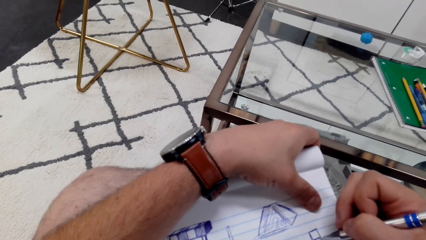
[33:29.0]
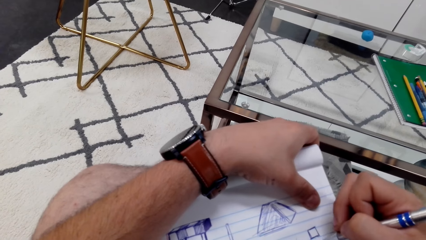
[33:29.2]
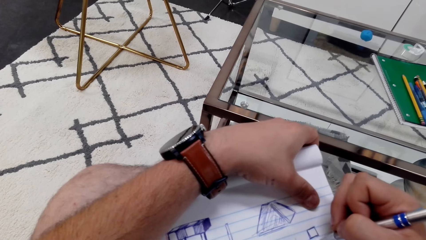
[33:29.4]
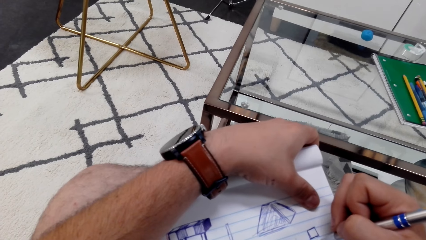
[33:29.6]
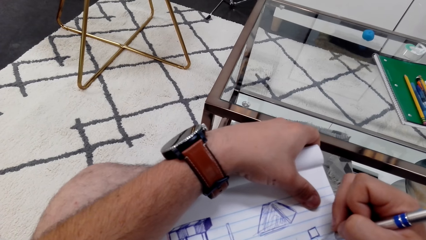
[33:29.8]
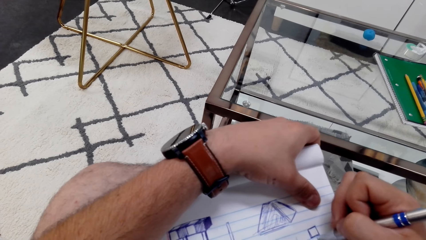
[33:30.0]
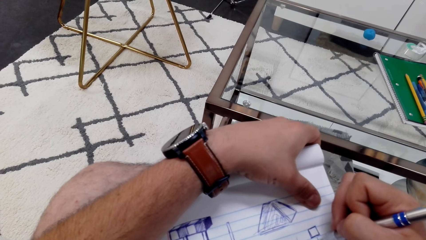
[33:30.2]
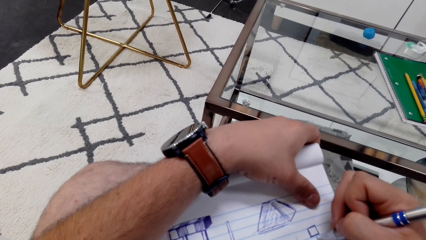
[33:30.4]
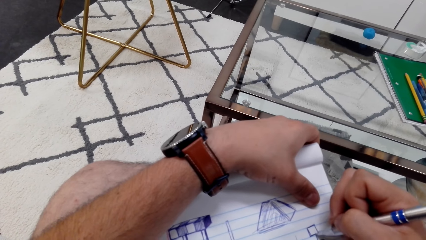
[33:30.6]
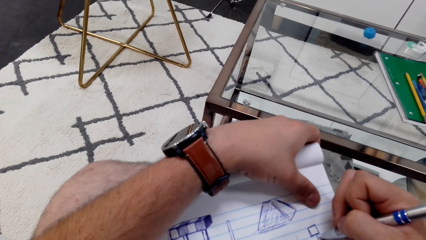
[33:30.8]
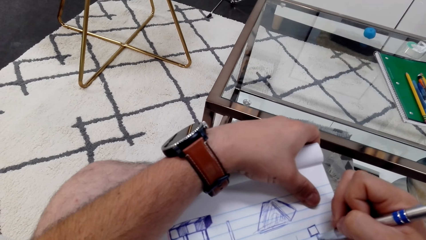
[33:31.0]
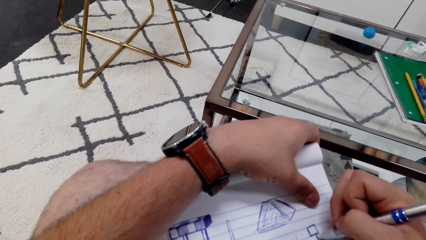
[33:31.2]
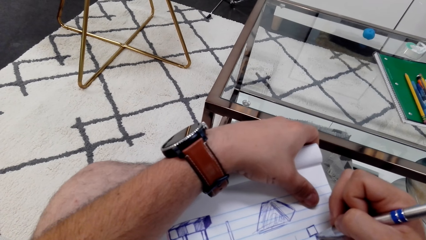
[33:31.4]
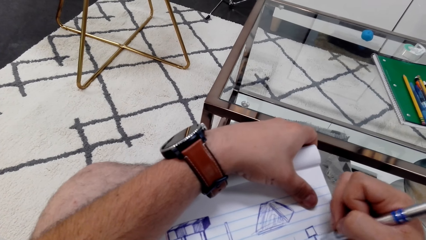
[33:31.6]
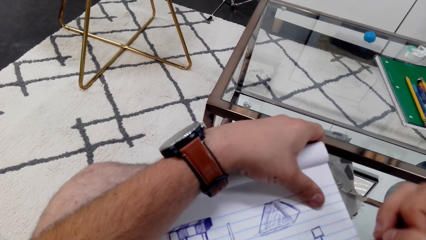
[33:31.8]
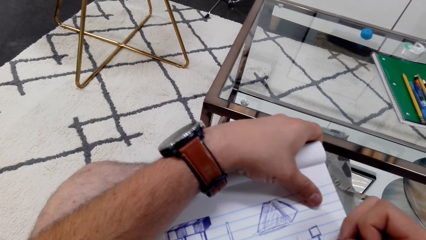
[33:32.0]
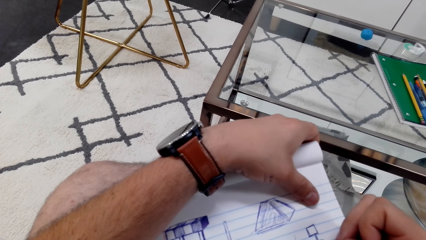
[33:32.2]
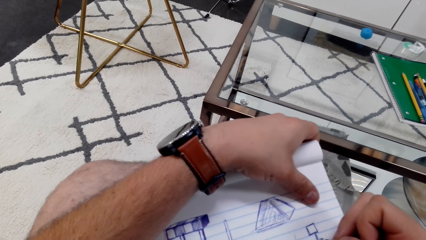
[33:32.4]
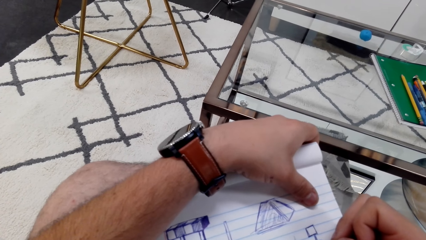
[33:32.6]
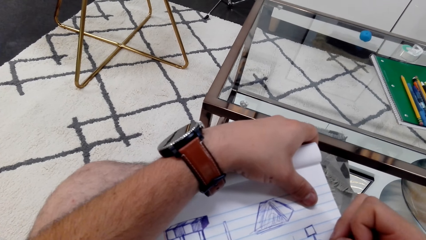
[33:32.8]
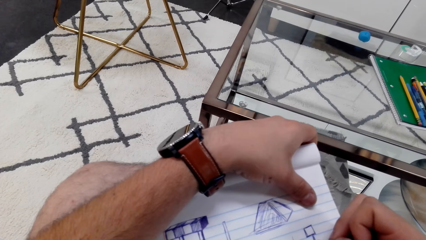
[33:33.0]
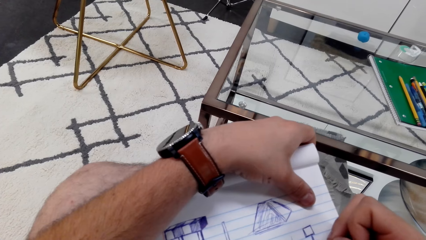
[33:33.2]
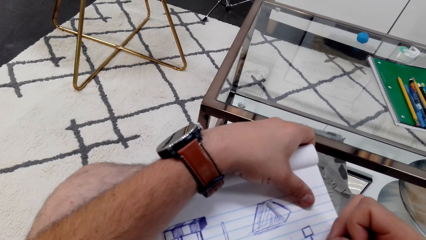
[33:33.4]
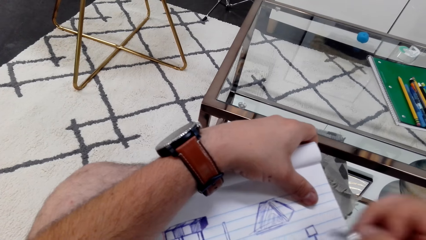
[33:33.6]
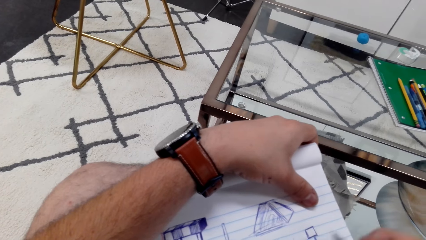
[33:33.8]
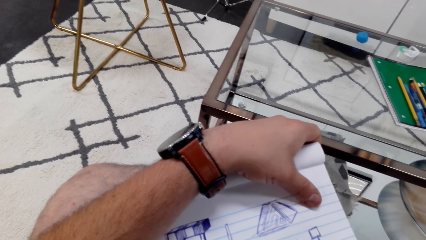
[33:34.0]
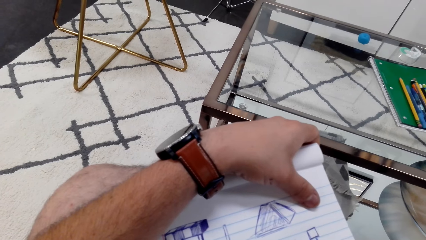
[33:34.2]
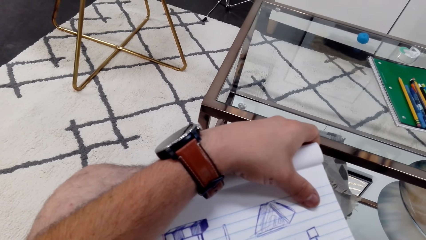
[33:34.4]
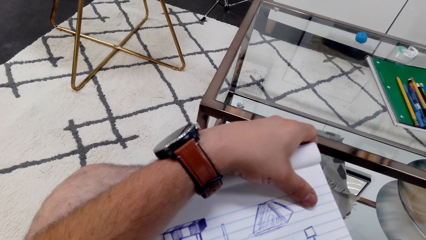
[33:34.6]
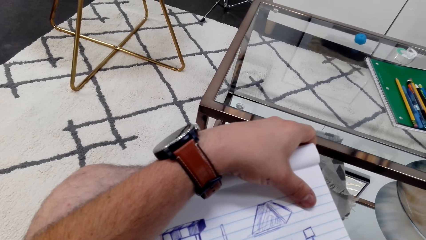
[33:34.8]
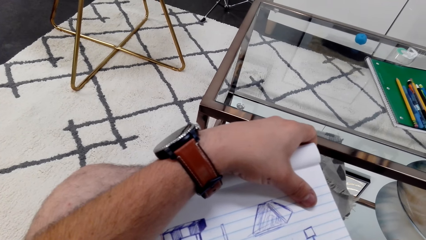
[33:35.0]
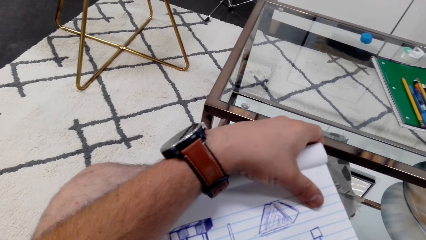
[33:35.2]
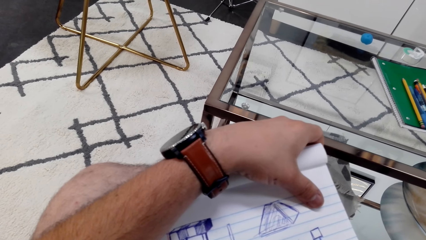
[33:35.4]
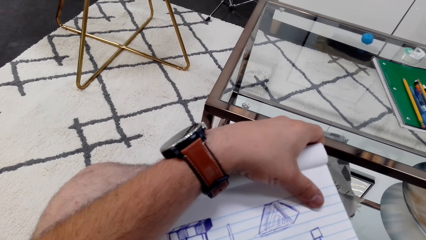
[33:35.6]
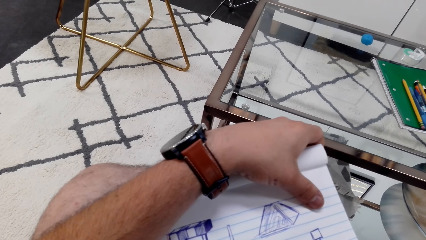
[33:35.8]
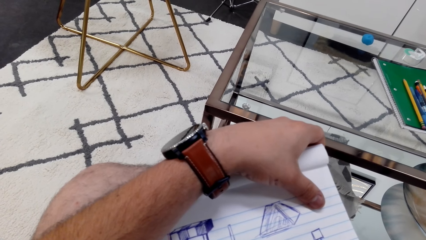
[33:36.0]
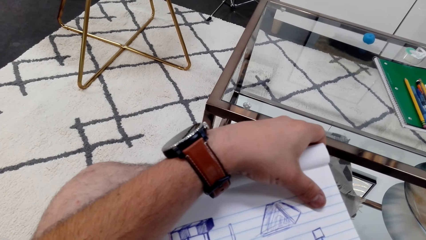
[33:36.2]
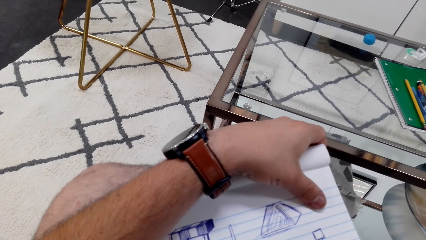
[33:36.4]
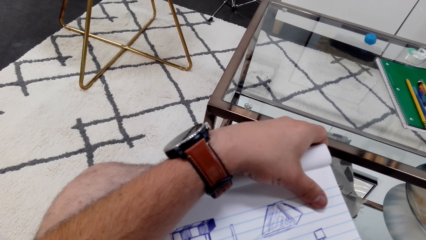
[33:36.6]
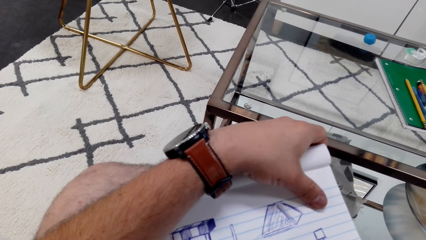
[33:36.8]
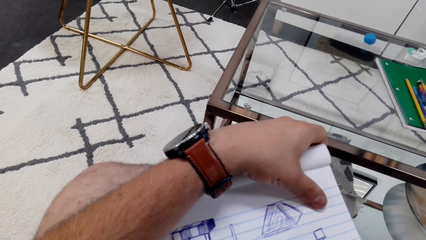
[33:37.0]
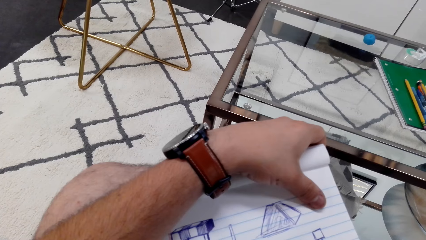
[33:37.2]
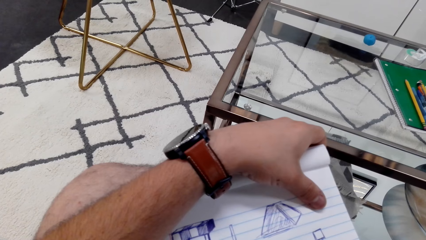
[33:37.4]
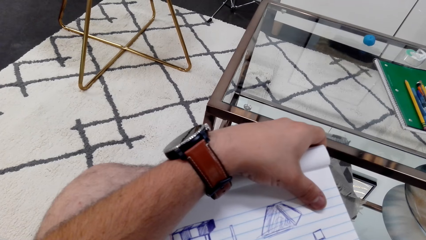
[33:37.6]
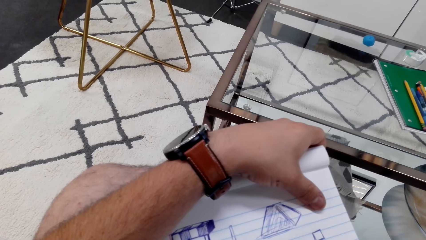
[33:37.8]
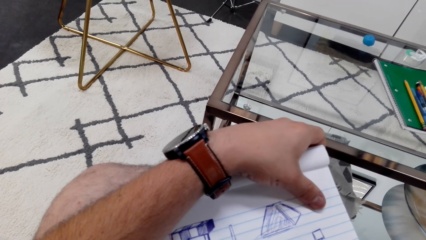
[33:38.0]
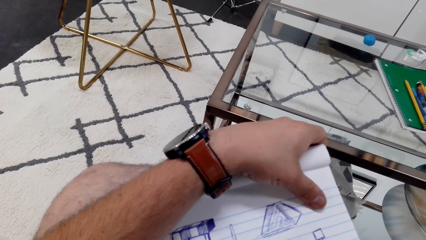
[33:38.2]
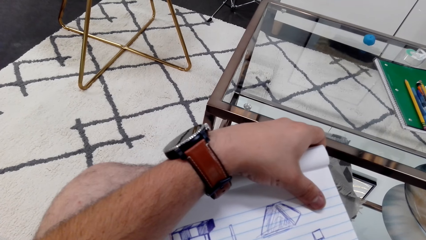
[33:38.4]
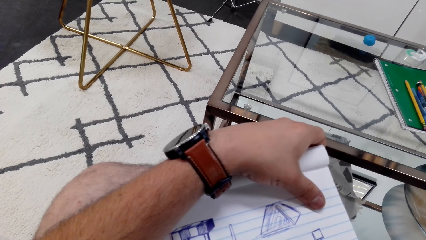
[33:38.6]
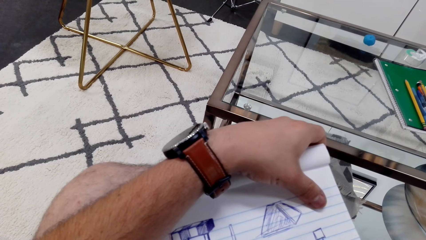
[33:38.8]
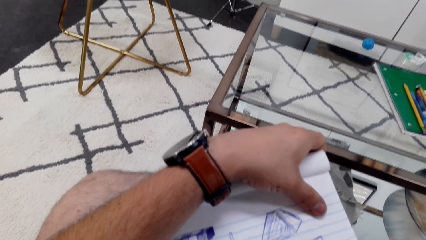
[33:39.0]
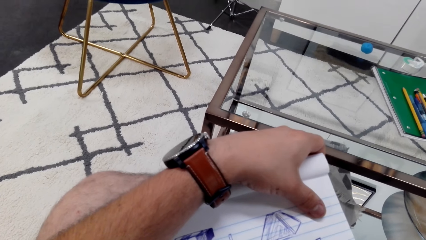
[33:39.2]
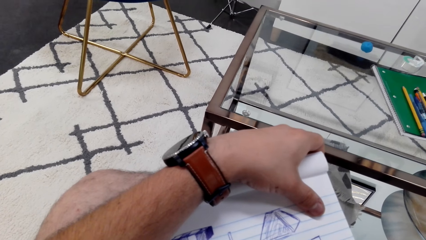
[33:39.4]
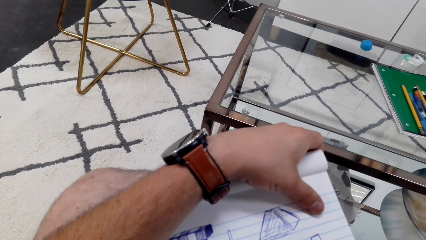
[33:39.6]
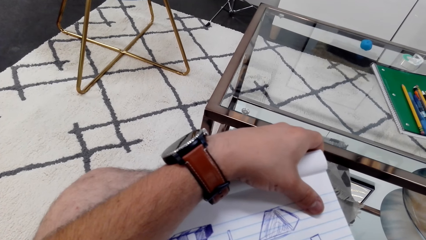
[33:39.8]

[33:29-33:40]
The camera wearer draws on a book with a pen.

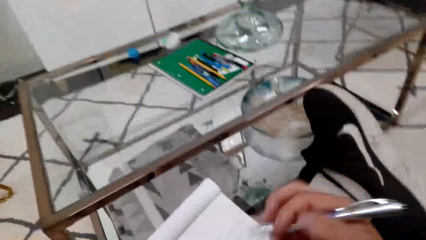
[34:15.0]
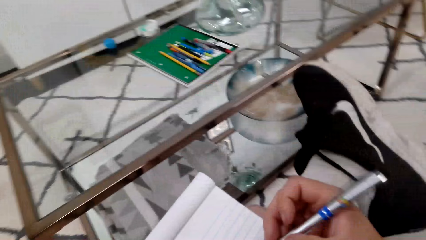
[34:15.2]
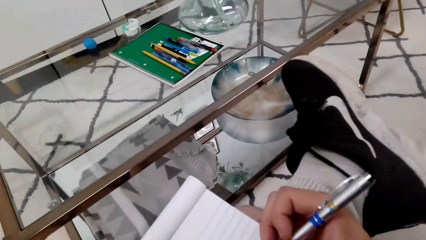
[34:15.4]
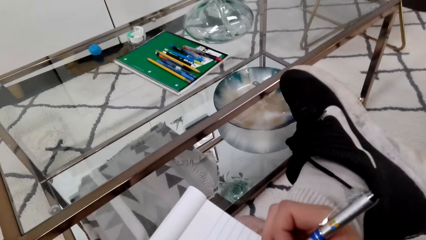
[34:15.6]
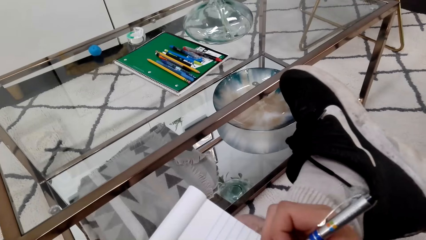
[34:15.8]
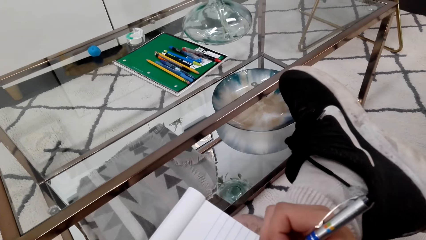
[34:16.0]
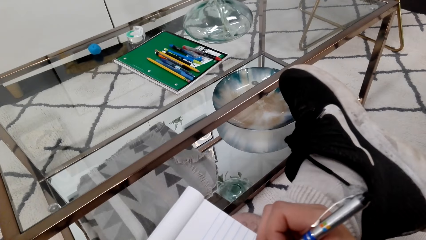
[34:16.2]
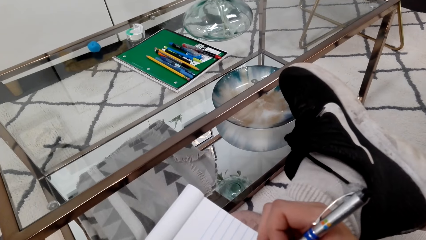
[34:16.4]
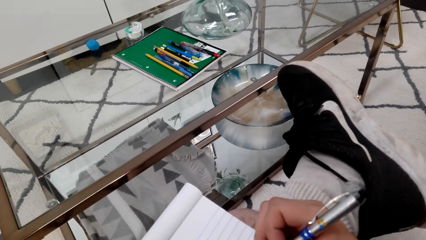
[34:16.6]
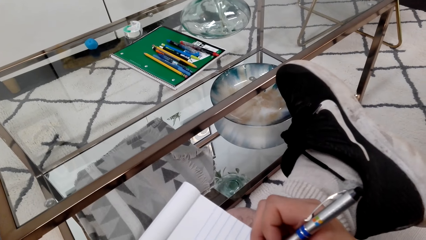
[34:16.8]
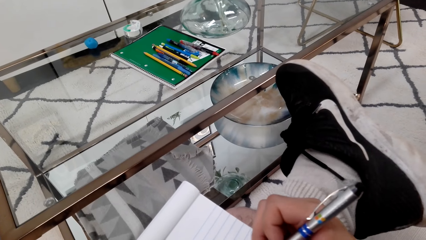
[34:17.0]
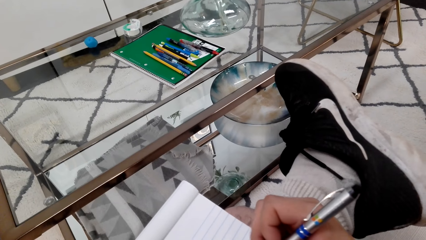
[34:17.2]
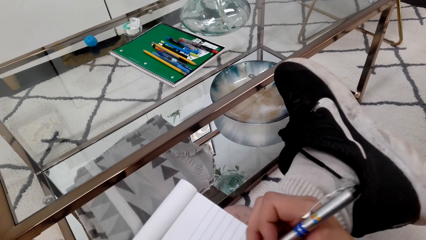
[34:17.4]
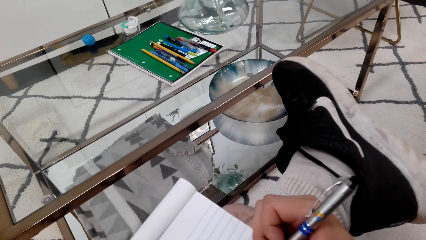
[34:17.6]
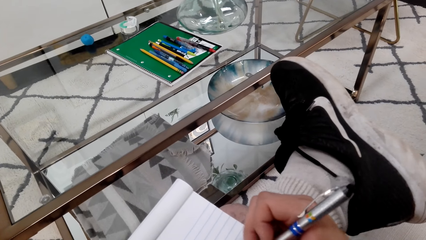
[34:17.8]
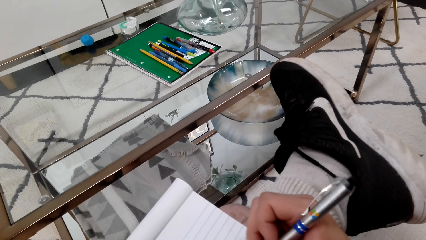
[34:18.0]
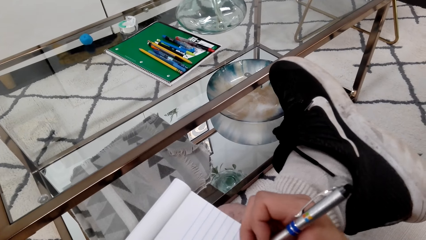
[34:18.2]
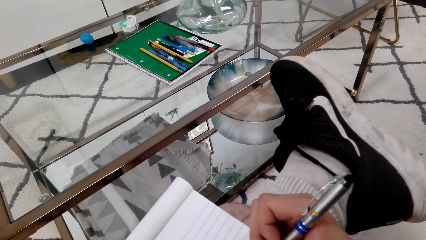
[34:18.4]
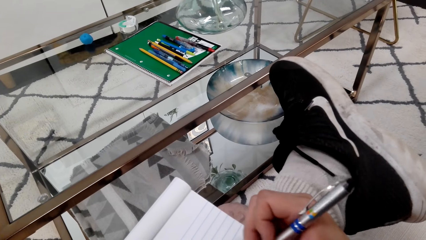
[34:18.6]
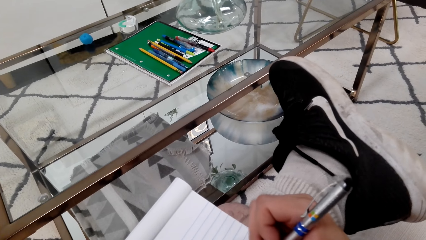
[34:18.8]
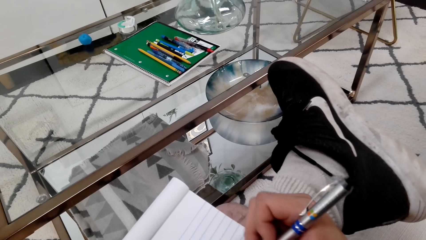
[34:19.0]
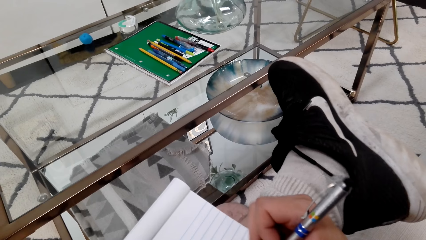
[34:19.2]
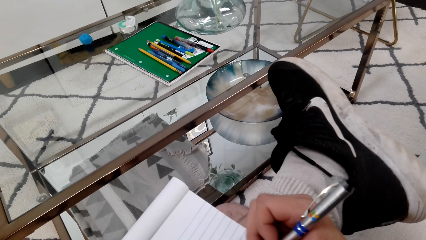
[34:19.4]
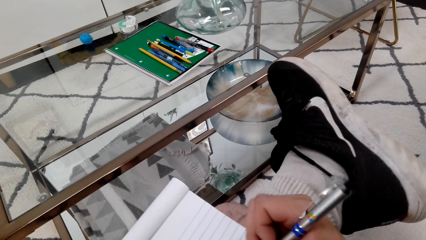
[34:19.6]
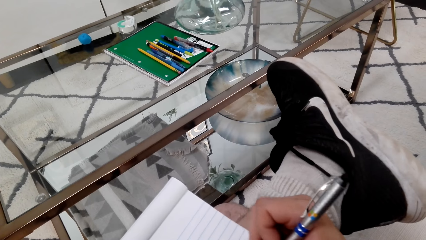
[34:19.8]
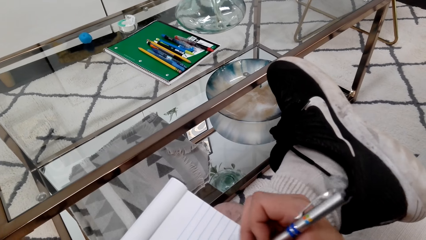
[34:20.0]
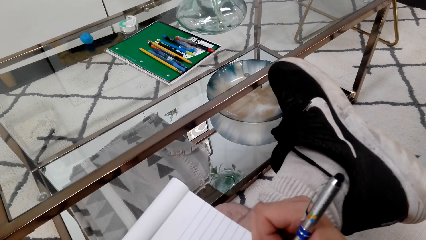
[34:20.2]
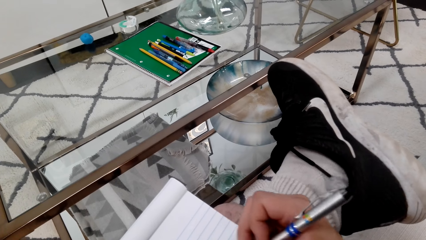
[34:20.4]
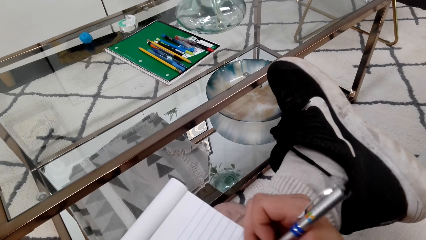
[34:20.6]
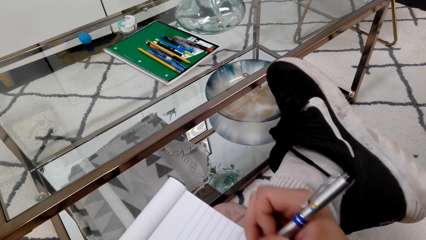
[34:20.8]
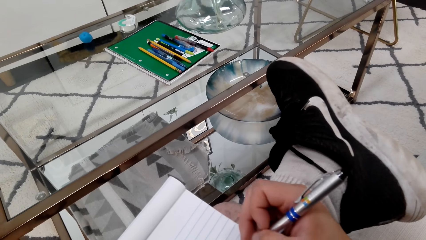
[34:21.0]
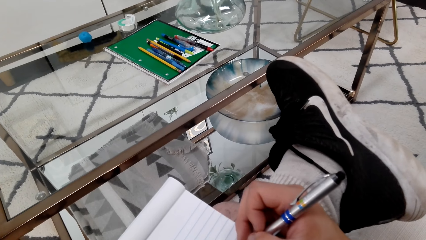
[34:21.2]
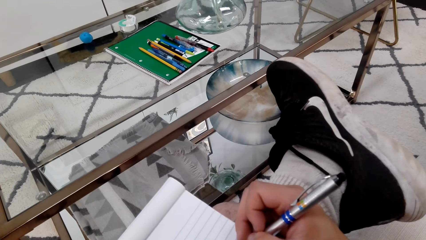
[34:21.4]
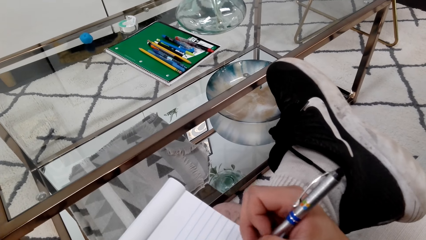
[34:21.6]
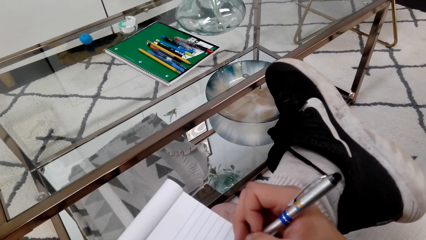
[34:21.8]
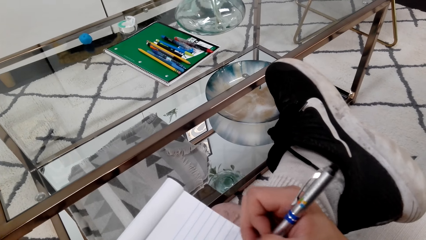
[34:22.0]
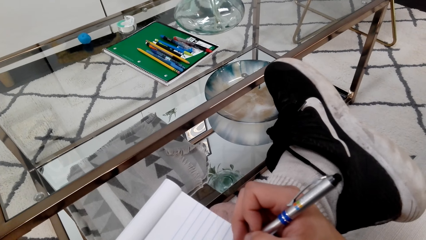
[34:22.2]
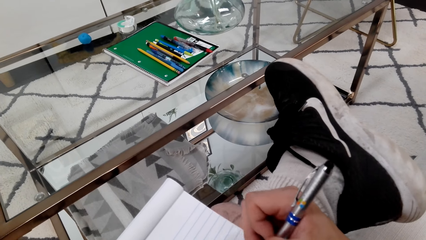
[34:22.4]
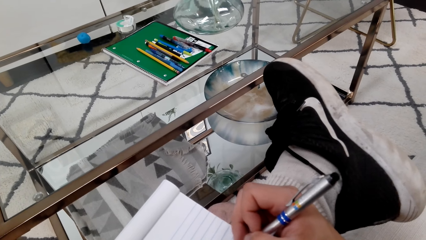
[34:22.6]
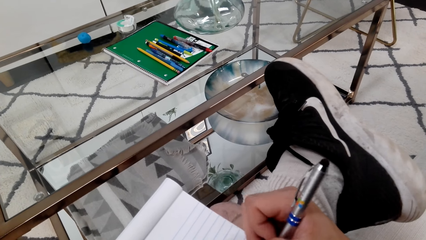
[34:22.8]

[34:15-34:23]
The camera wearer draws on a book with a pen. They color the drawing with the pen.
